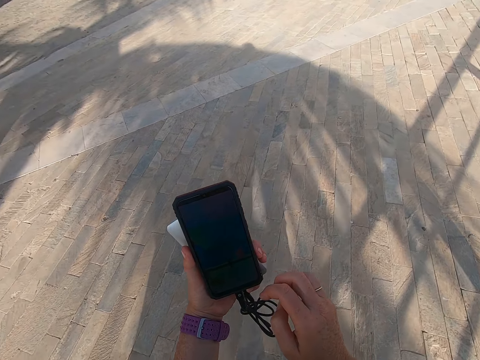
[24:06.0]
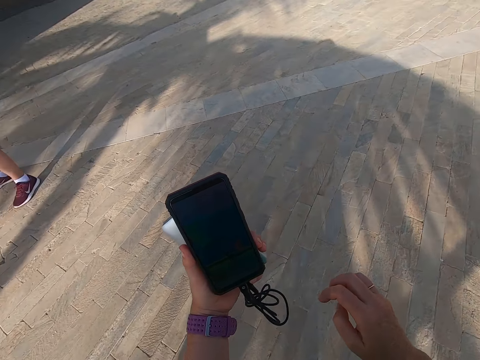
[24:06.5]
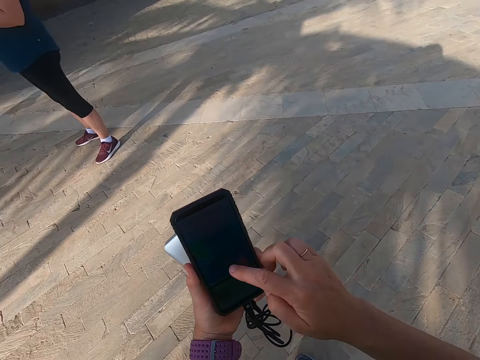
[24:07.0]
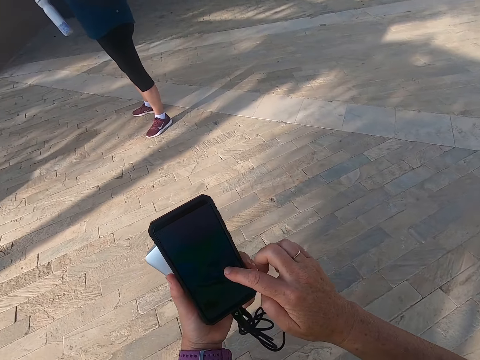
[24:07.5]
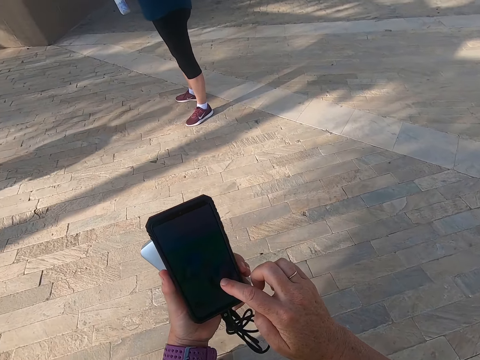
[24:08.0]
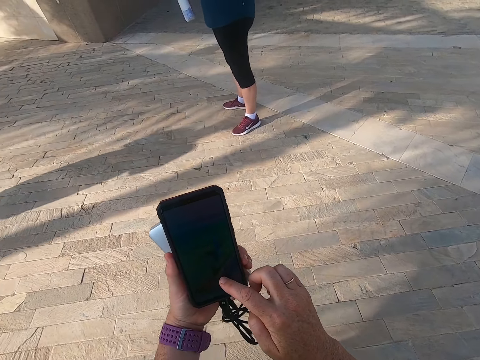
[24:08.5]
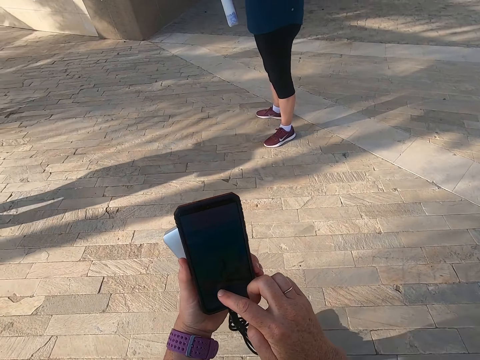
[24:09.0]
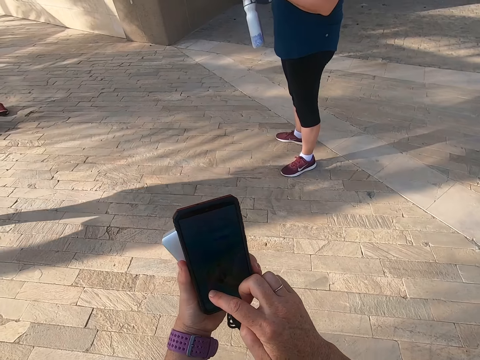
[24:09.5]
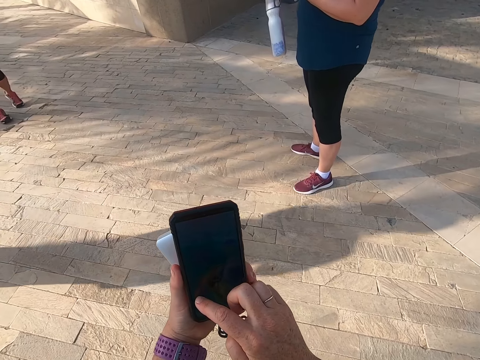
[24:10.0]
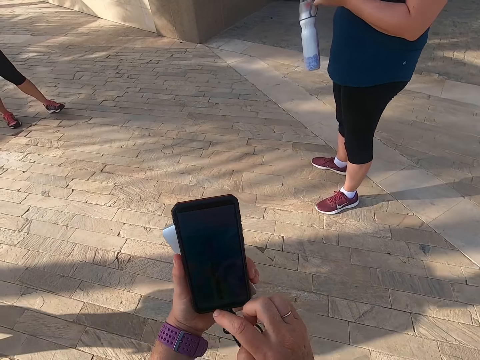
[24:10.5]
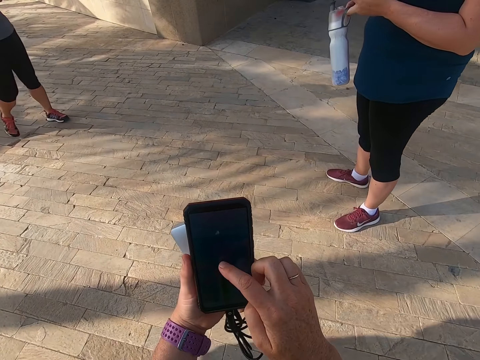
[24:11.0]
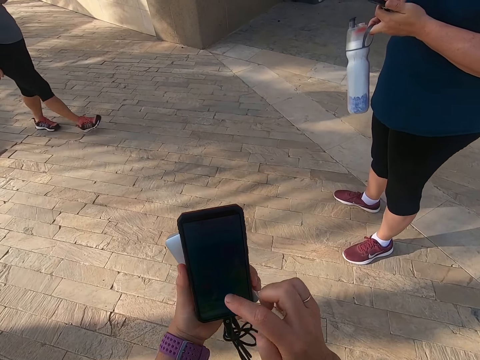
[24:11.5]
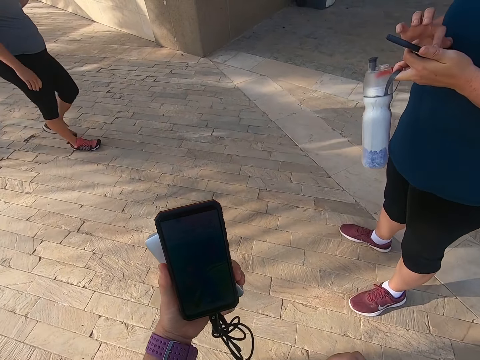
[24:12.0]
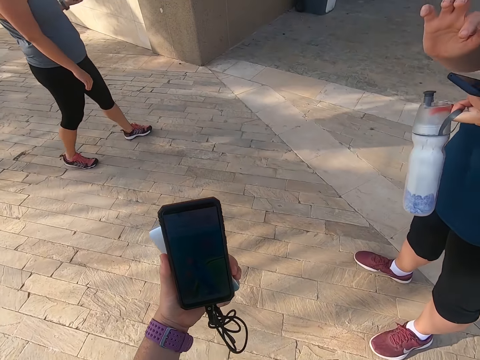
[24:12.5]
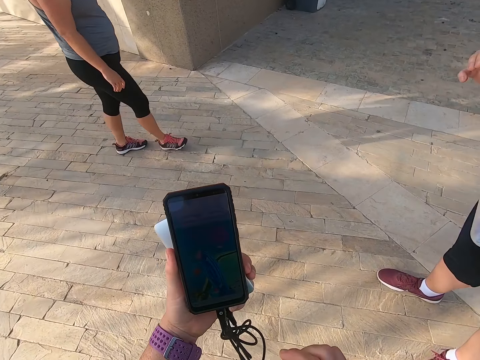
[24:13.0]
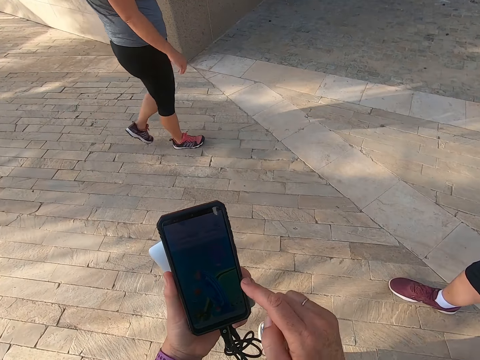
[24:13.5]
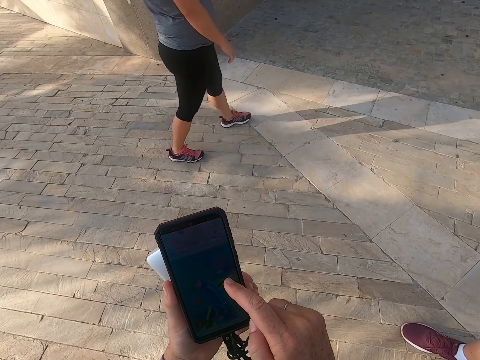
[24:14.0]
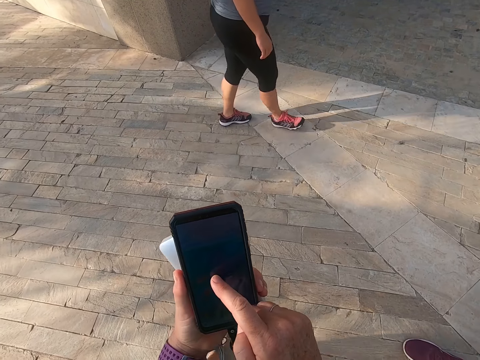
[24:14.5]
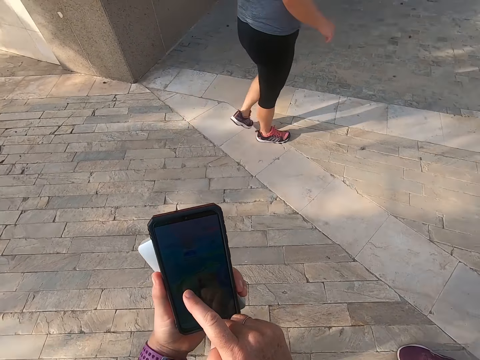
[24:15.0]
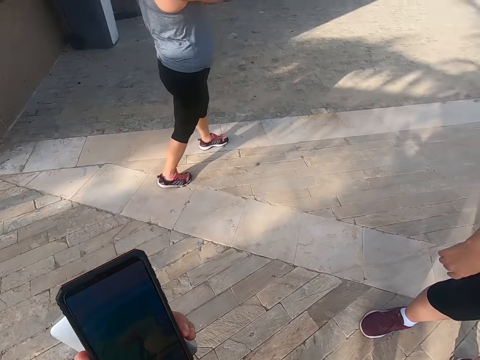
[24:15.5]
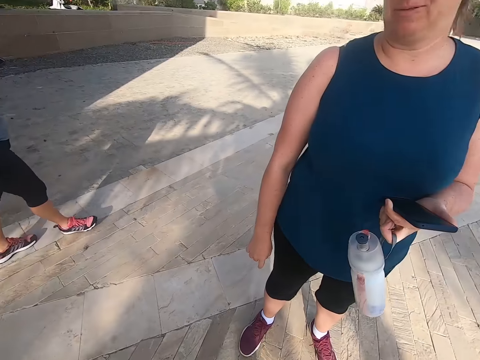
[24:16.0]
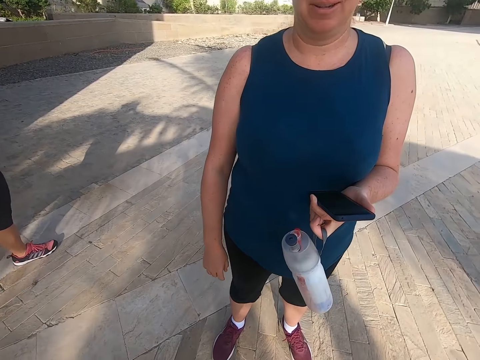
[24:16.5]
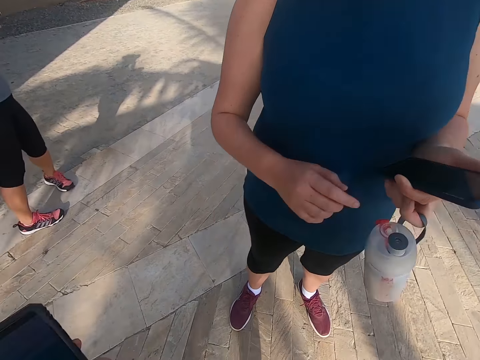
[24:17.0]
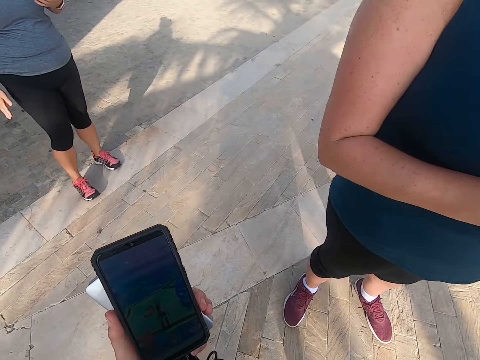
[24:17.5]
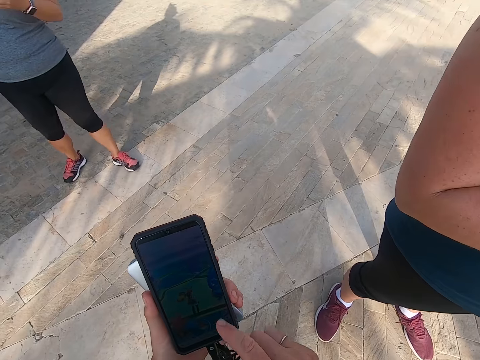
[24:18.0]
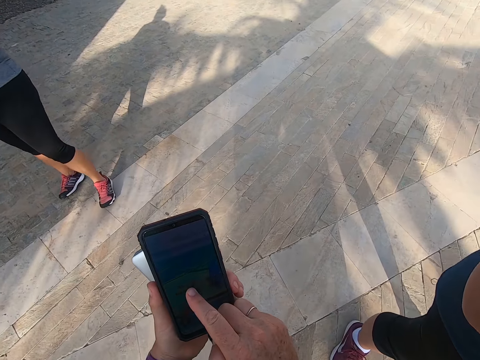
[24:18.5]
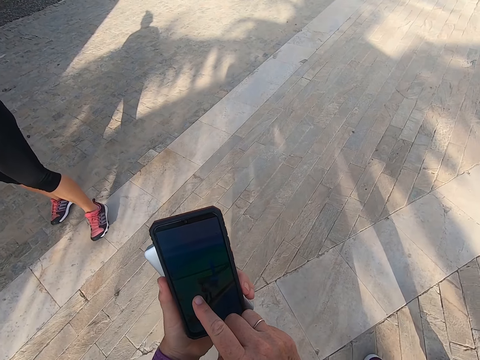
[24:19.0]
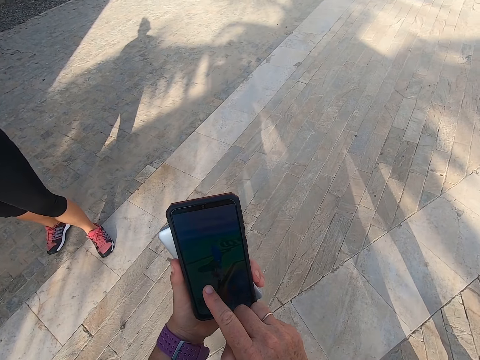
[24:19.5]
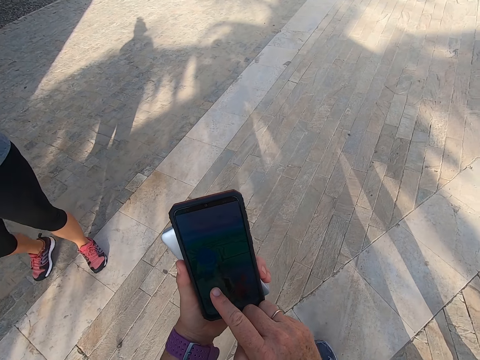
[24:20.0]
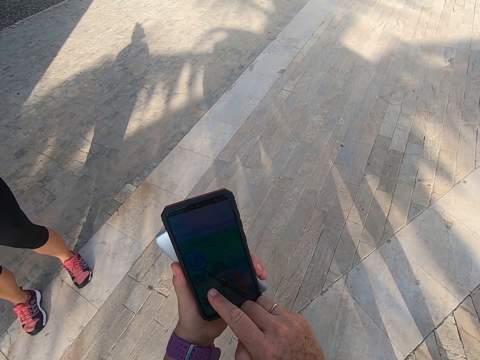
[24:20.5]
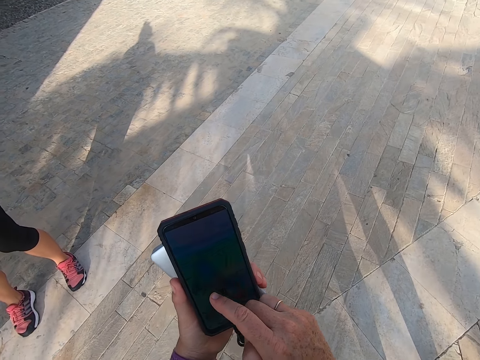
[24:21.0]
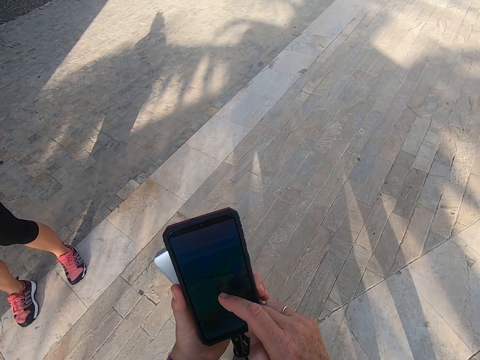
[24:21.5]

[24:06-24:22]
The camera wearer takes a selfie. They touch a screen. They take a selfie. They walk on the road. They touch the screen. They scroll the phone. A man talks to the camera wearer. Another man looks around the road. The camera wearer takes a selfie. They look on the phone, scroll the phone. They hold the phone.

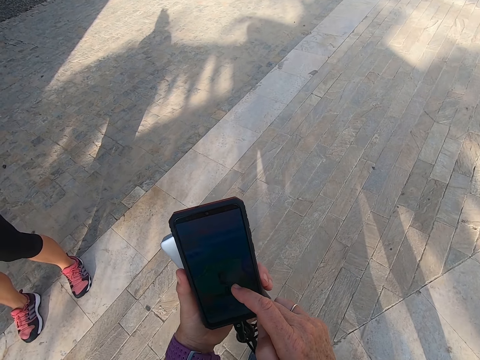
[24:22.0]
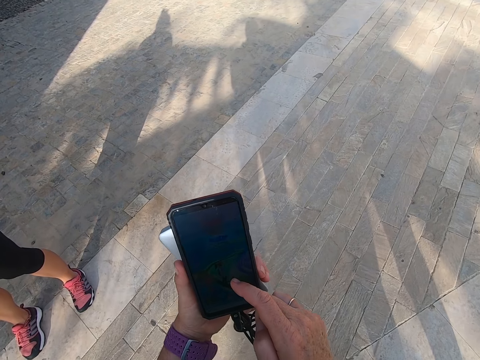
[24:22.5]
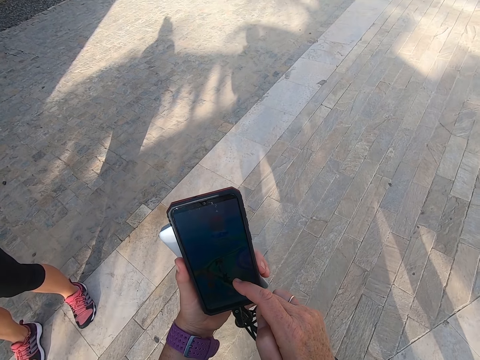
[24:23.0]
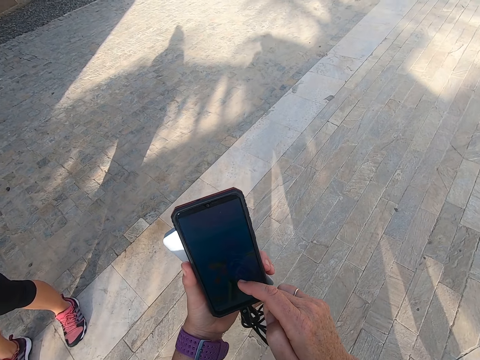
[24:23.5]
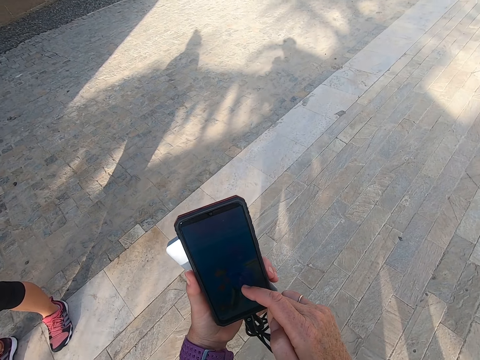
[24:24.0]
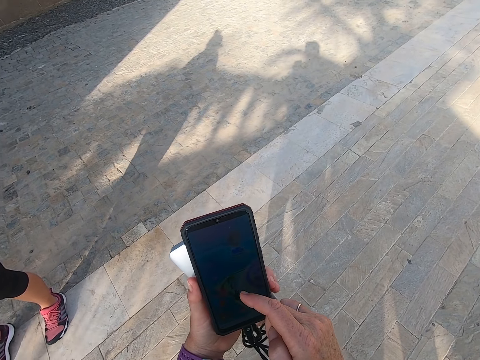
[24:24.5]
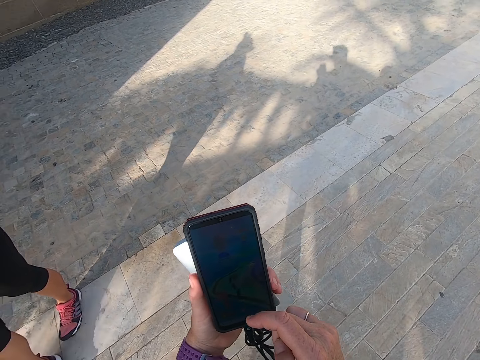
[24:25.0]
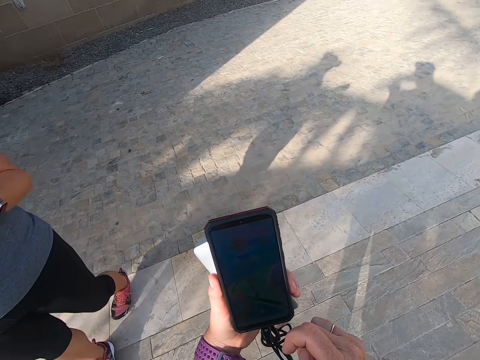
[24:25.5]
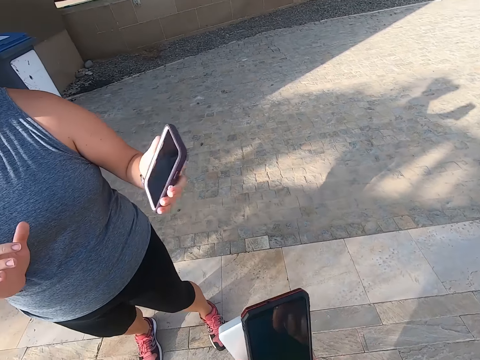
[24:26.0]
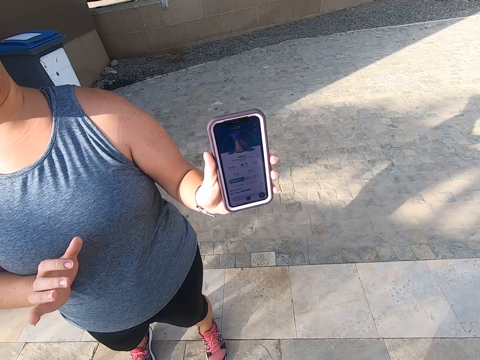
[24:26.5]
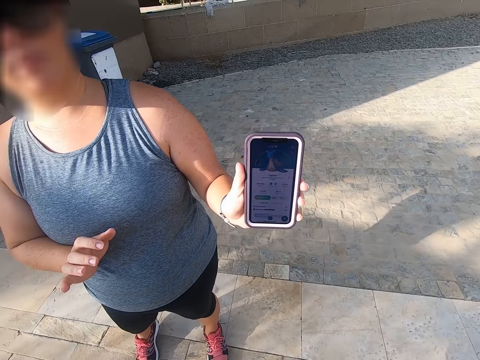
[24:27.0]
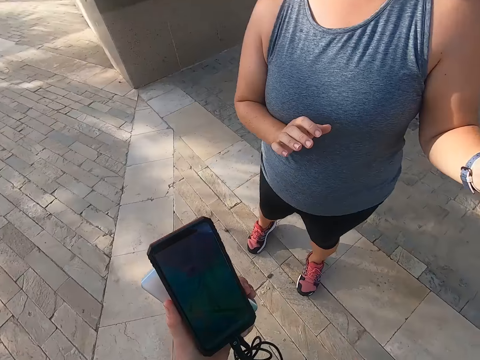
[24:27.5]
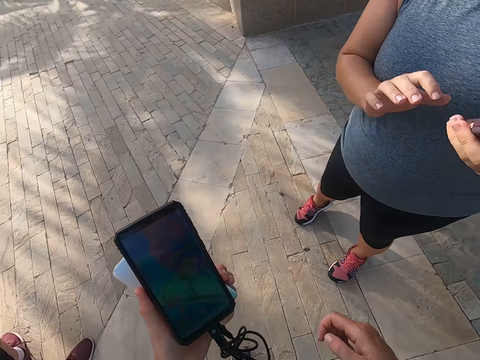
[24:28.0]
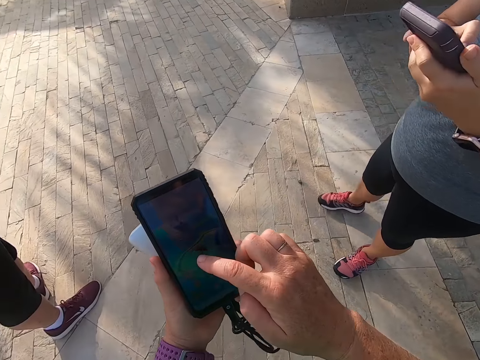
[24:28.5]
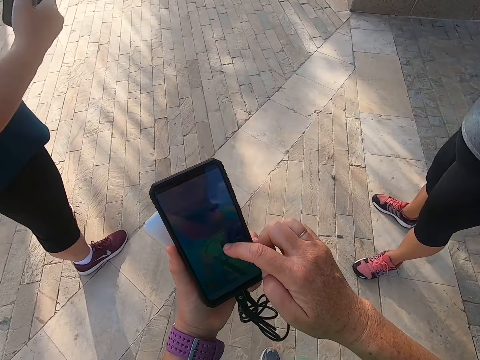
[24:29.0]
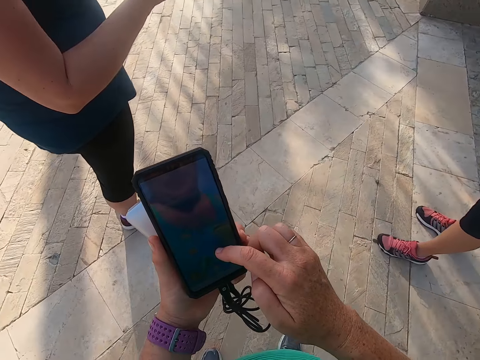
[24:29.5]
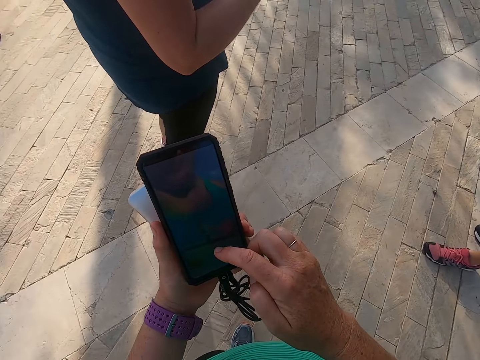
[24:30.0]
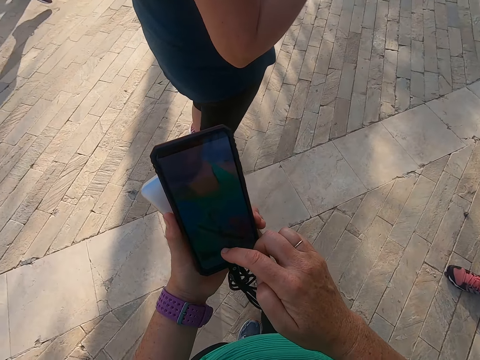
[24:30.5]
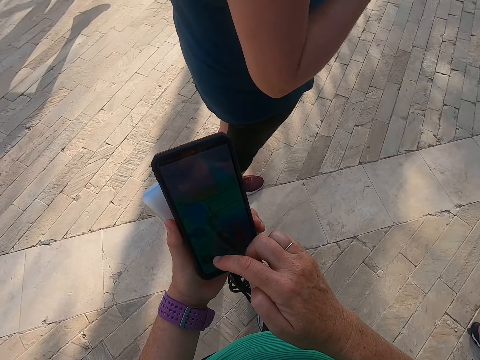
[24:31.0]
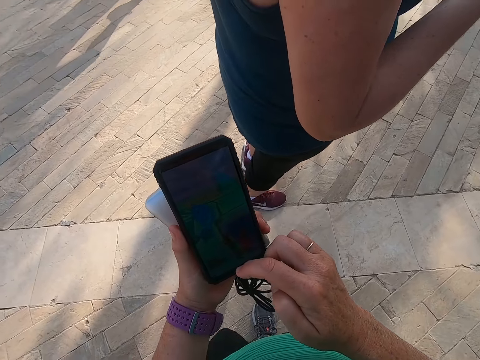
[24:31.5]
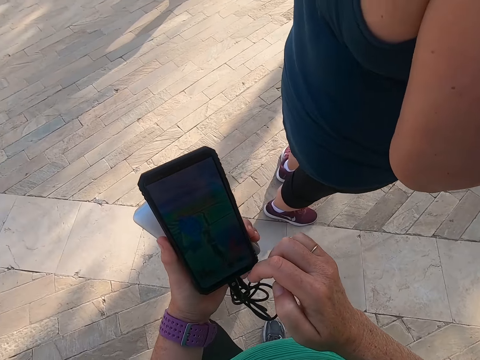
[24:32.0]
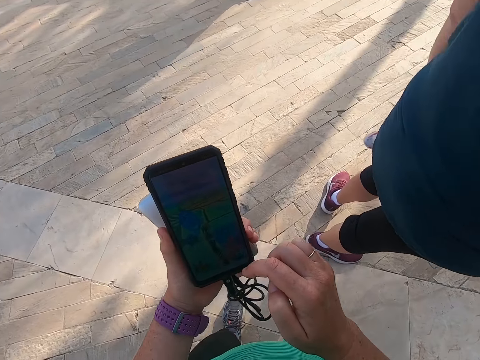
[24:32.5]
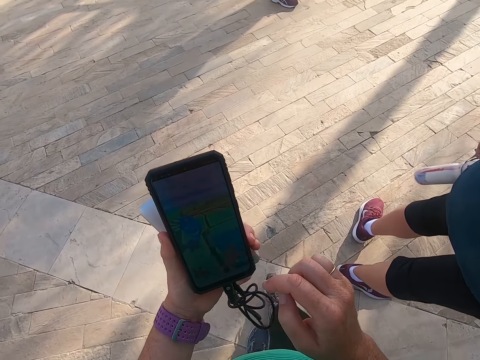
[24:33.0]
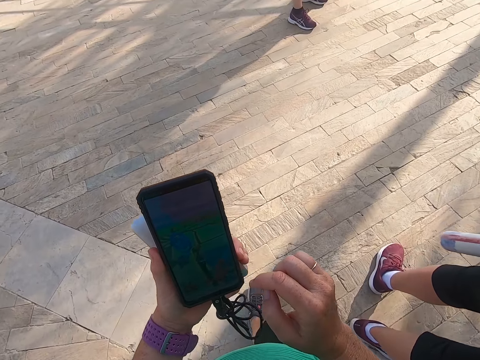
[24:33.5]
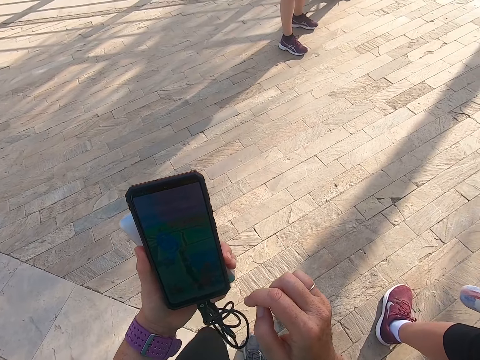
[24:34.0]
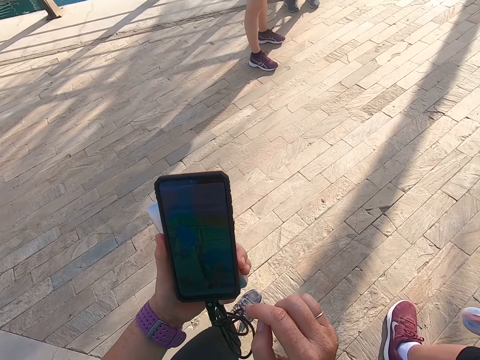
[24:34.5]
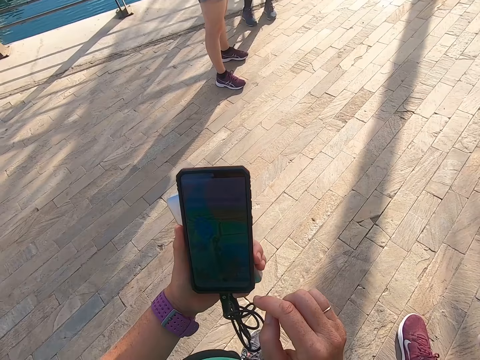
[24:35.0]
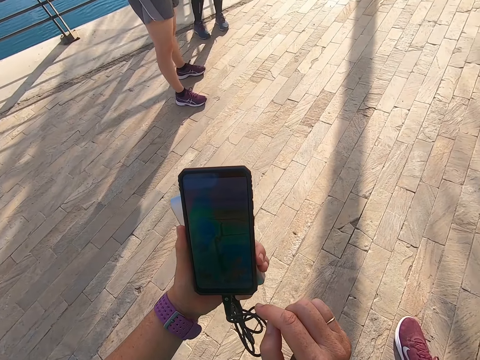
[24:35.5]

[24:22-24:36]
The camera wearer takes a selfie. A man shows the camera wearer the phone. The camera wearer scrolls the phone. Another man looks at the phone. The camera wearer scrolls the phone. They walk on the road.
